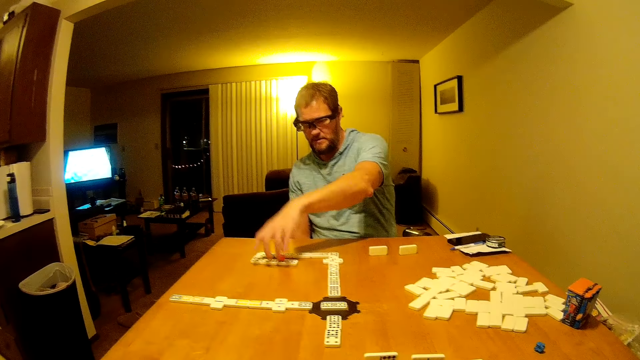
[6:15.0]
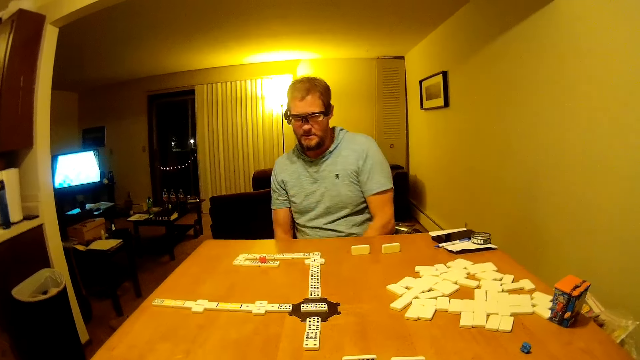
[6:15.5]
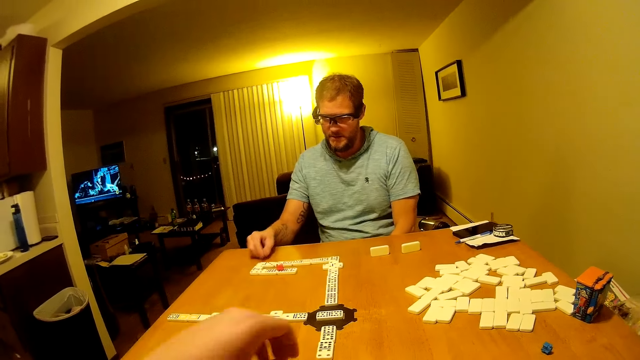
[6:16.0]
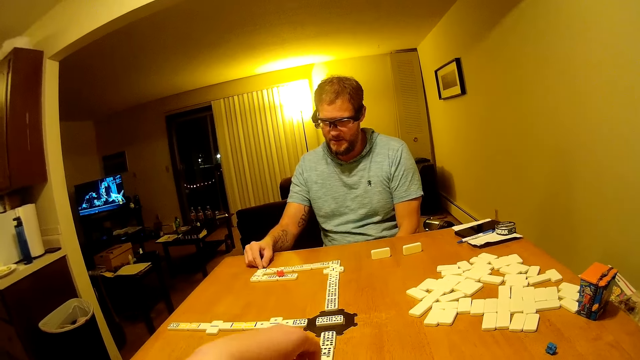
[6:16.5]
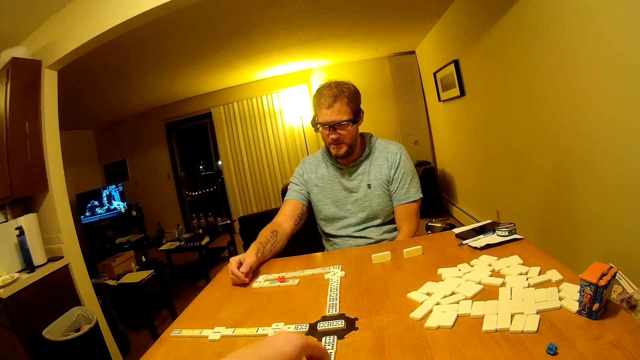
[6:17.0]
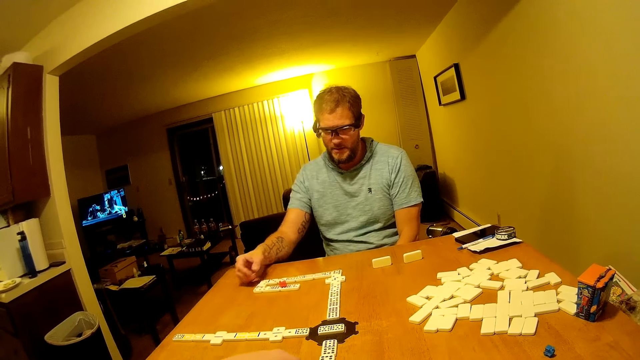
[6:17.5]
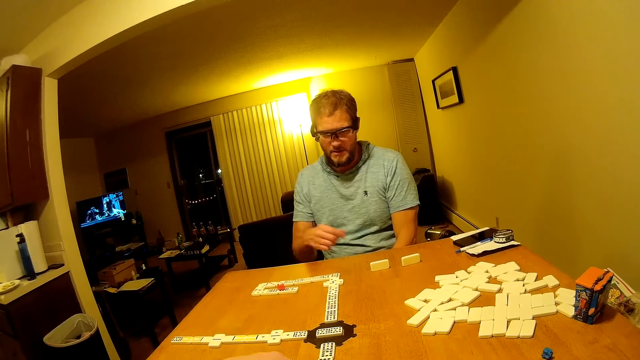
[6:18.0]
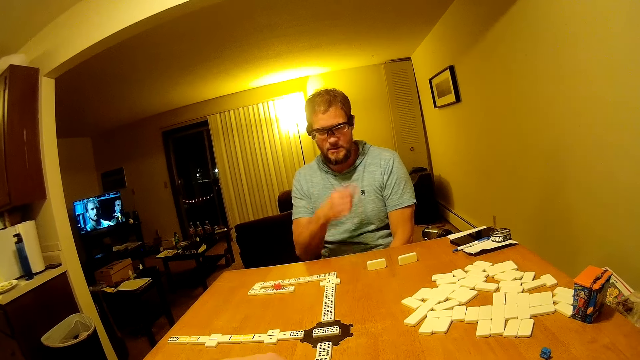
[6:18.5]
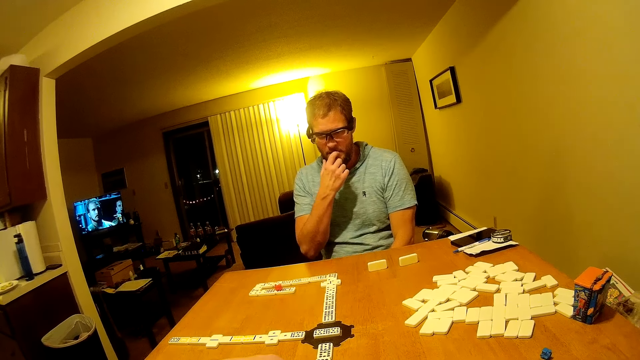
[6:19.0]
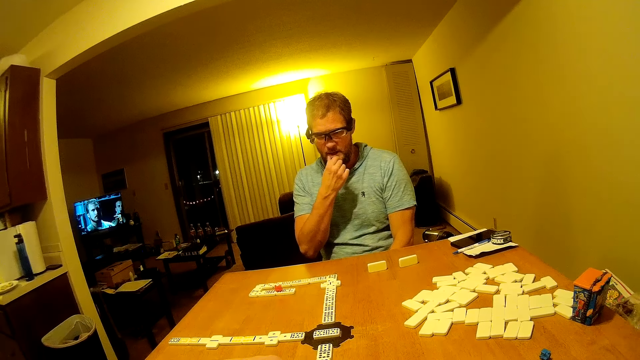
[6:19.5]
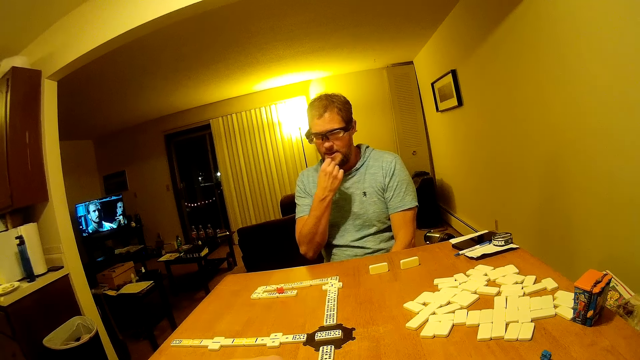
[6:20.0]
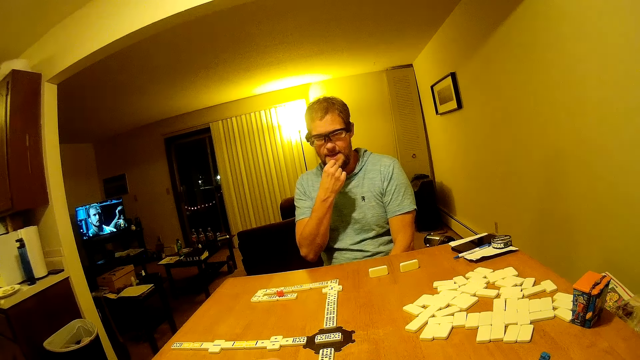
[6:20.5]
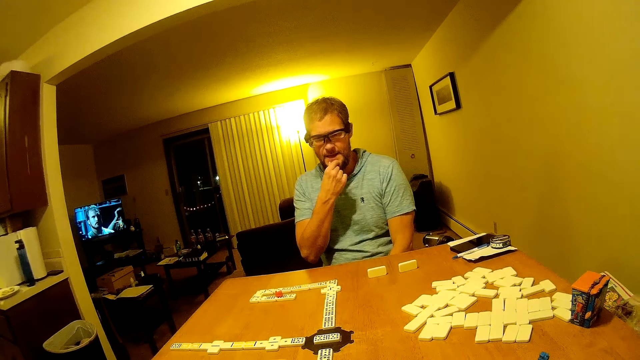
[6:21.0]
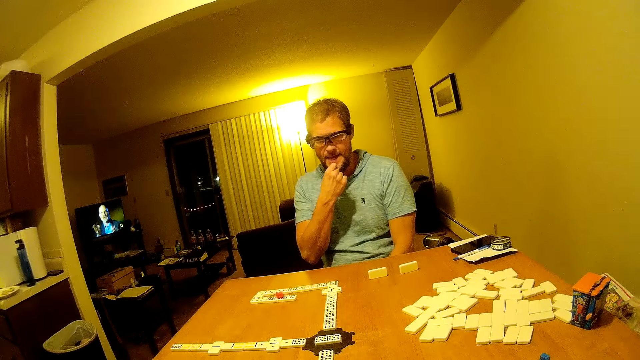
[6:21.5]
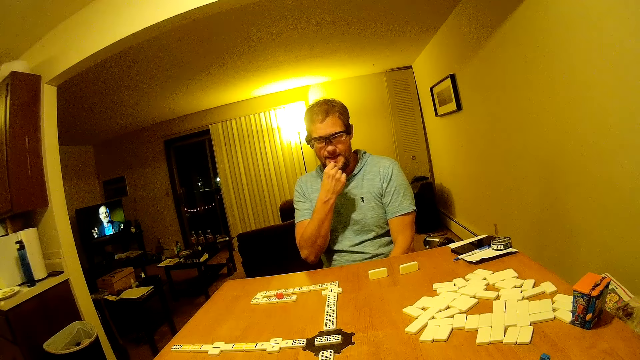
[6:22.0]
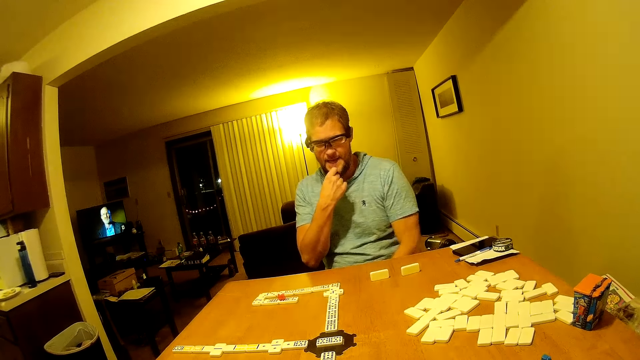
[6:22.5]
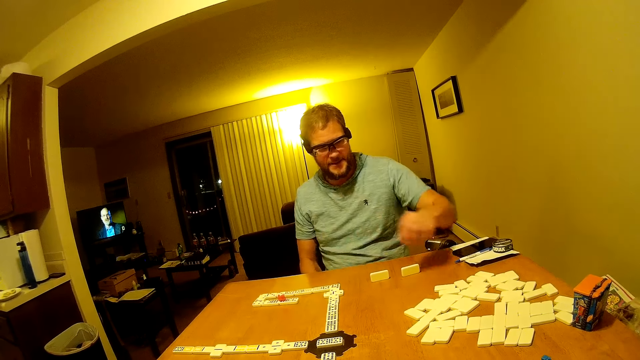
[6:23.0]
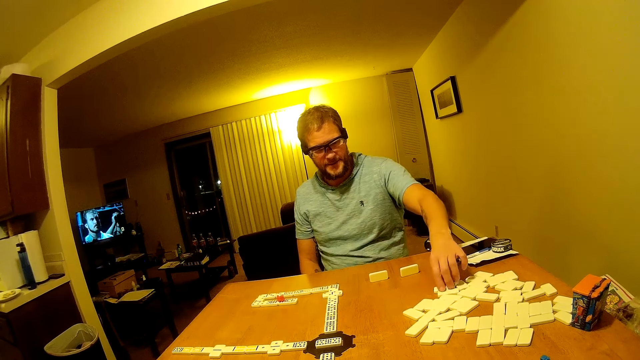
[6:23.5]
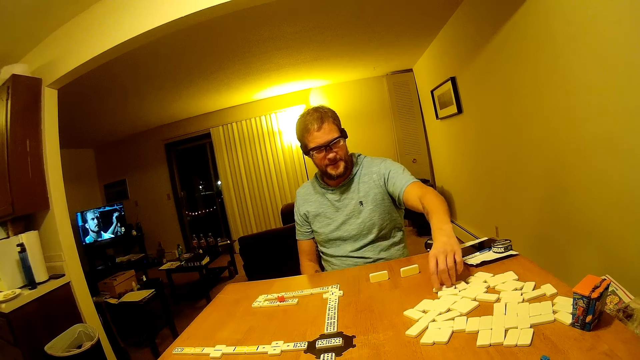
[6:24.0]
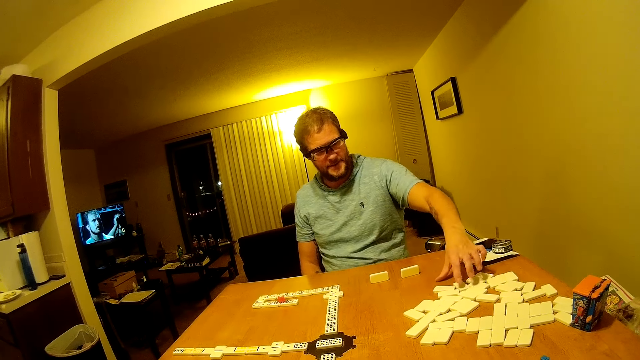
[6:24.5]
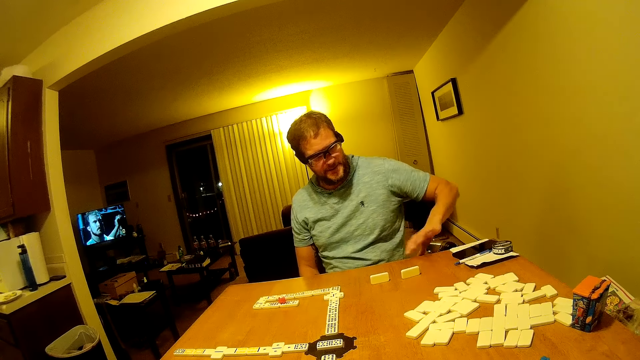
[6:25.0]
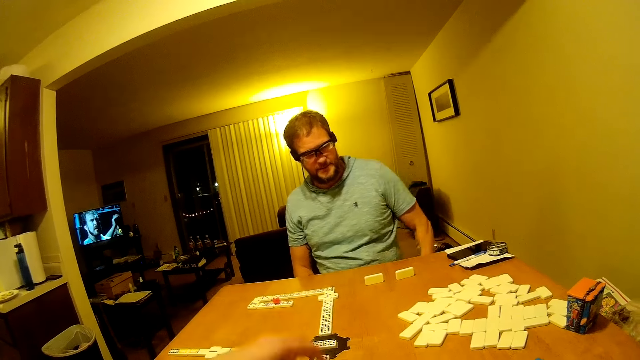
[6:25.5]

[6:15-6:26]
A man looks around and aligns domino pieces. The camera wearer places a domino piece on the table. The man looks around. He looks at the dominoes, touches the beards, touches the dominoes on the table, and wipes the table.

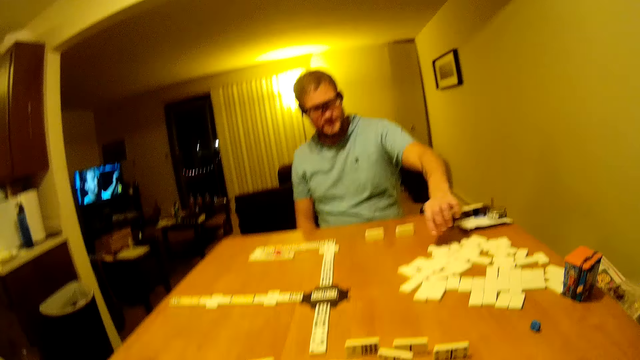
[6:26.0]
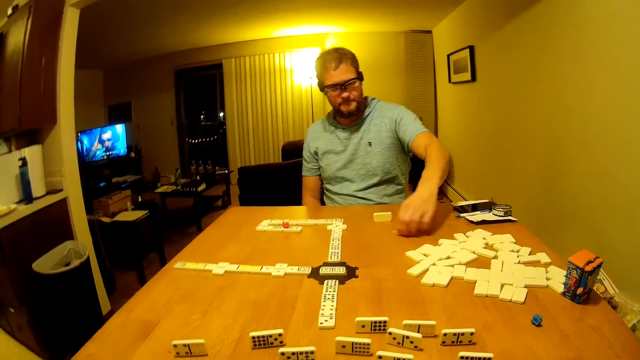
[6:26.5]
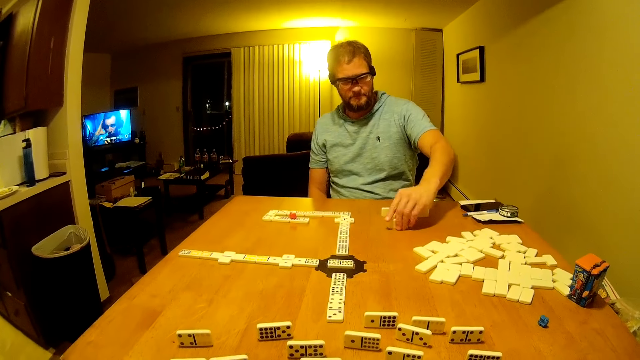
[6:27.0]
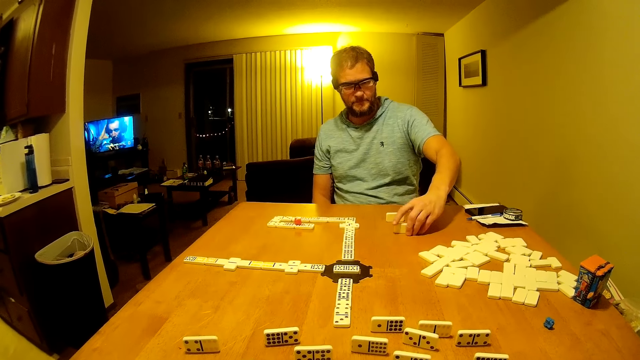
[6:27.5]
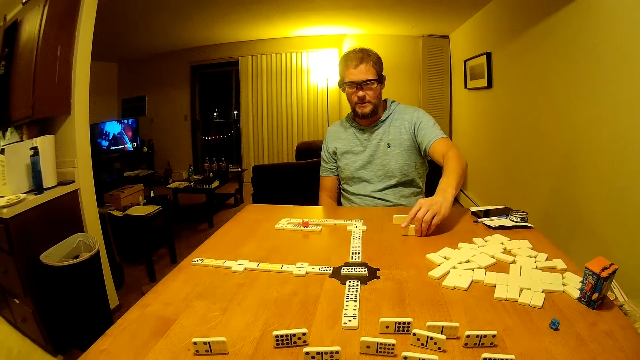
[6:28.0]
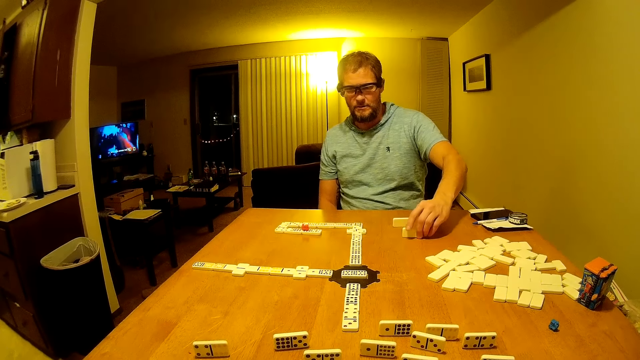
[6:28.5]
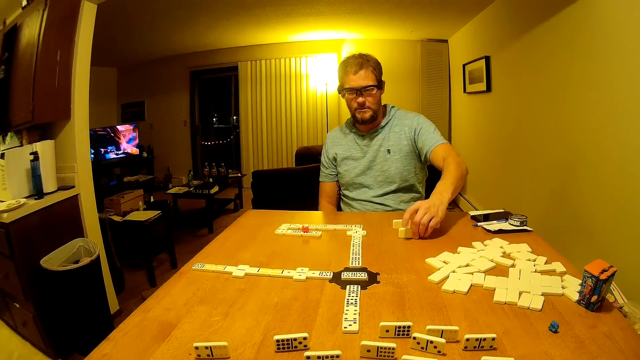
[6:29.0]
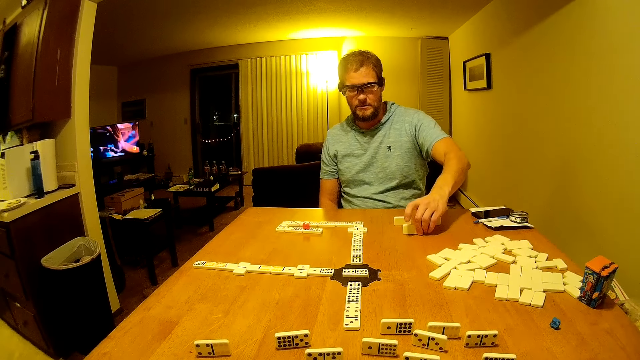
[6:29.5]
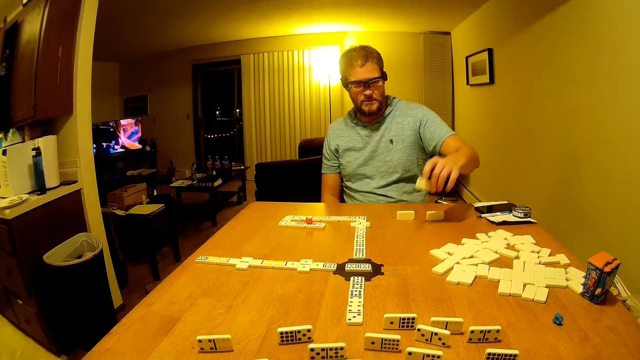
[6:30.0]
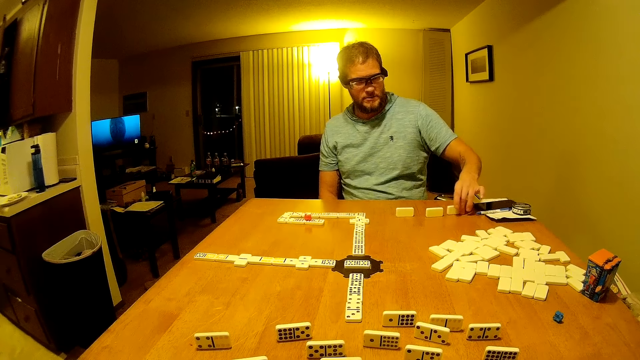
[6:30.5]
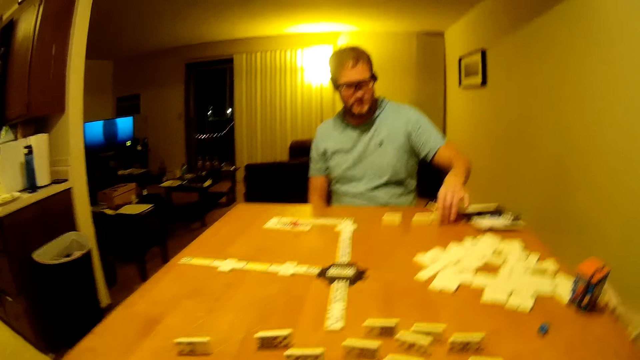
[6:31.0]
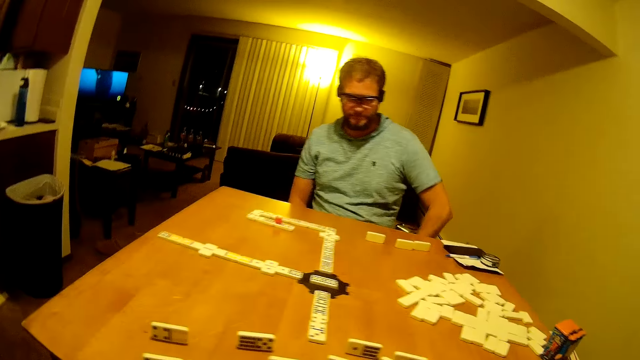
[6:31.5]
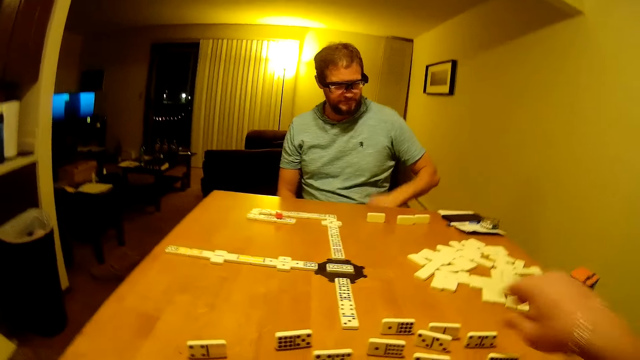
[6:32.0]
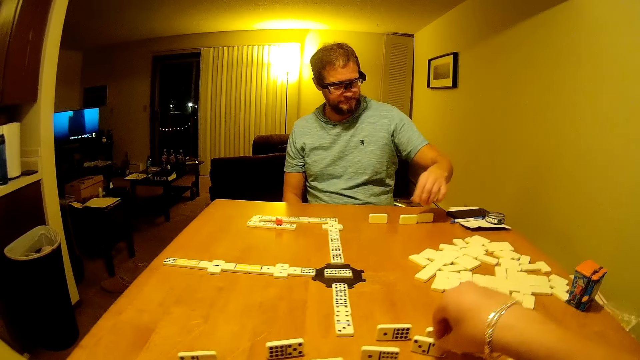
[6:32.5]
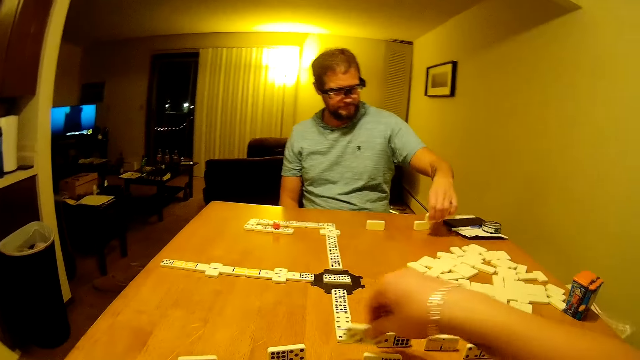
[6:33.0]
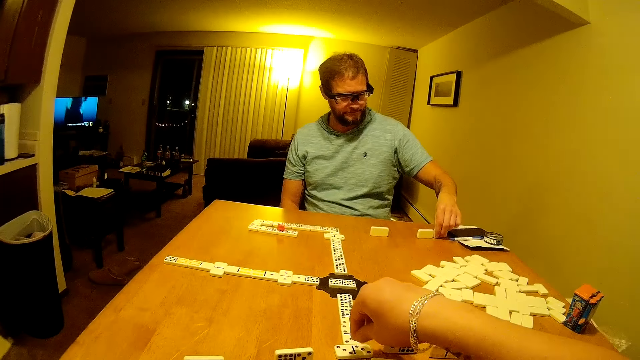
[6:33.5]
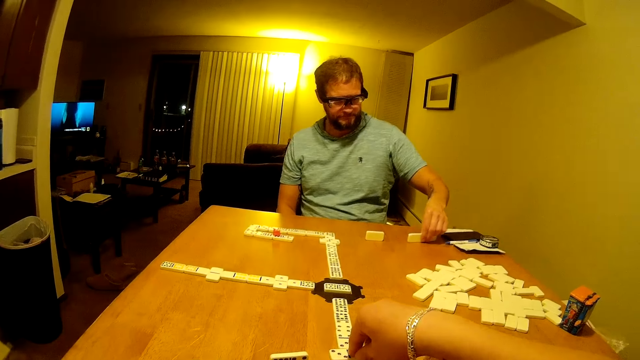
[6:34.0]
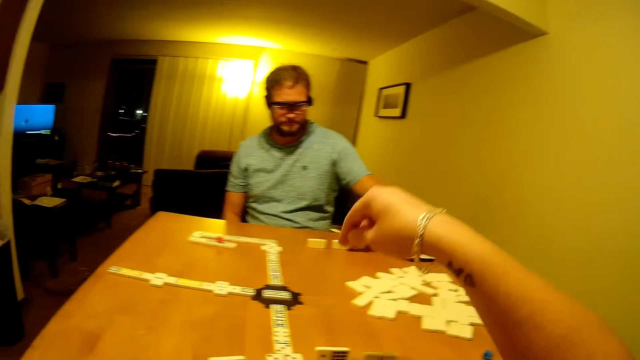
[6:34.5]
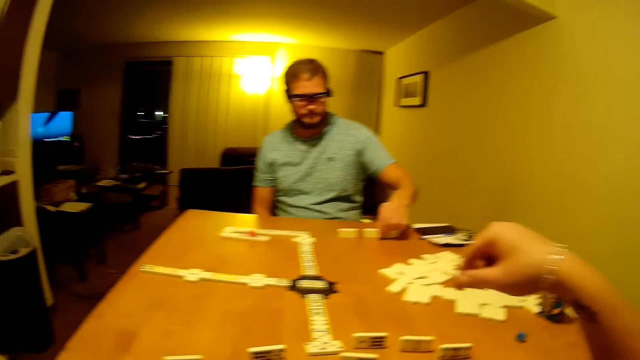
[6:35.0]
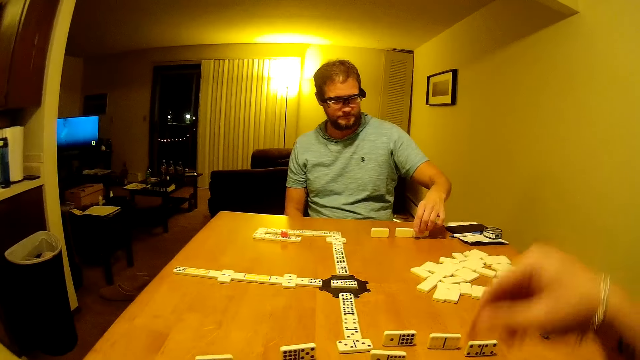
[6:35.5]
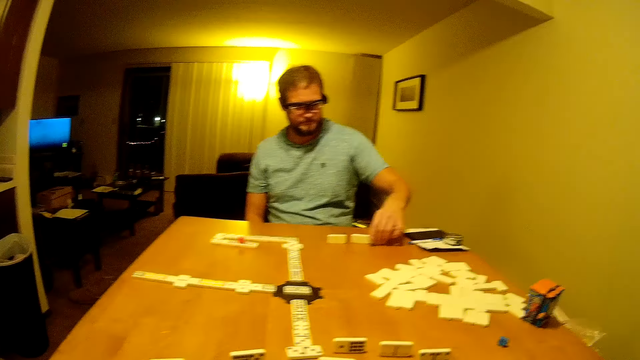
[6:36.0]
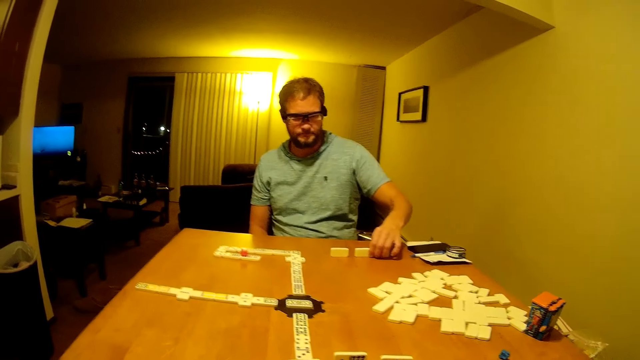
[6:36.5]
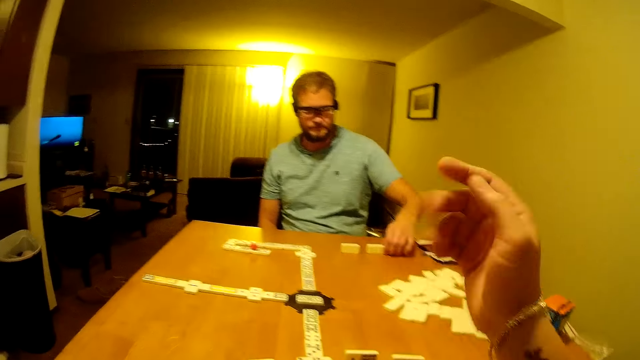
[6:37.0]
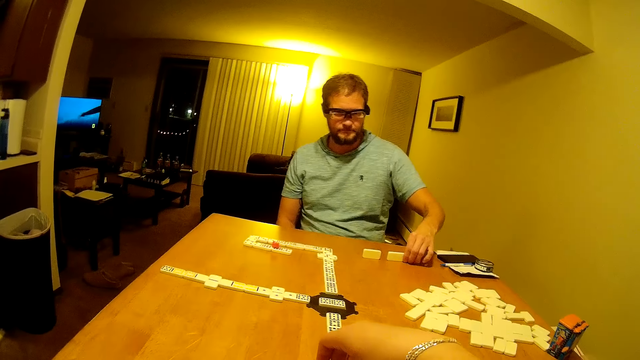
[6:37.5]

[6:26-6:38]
A man moves a domino piece on the table, picks the domino from the table, stares at the domino piece, hits the table with the domino piece, lifts the domino piece, and places the domino piece on the table. He arranges the domino on the table and looks around. The camera wearer picks the domino from the table. The man arranges domino pieces on the table. The camera wearer places the domino on the line of the dominoes.
